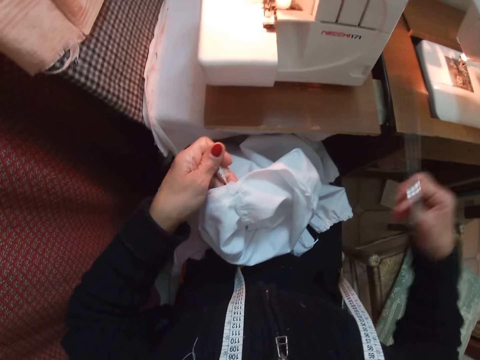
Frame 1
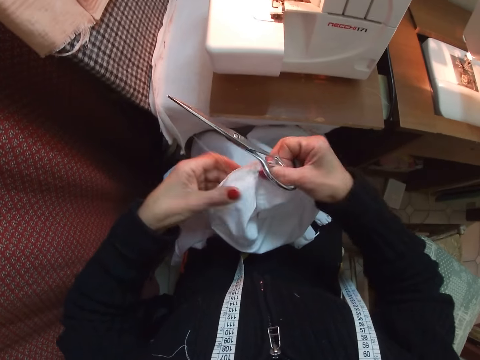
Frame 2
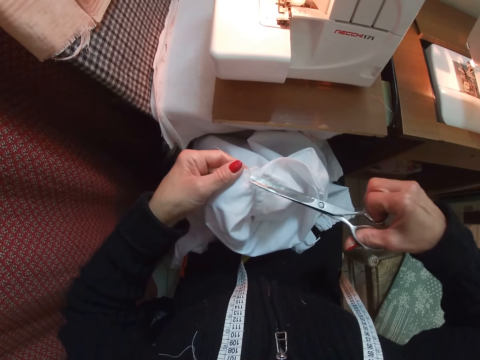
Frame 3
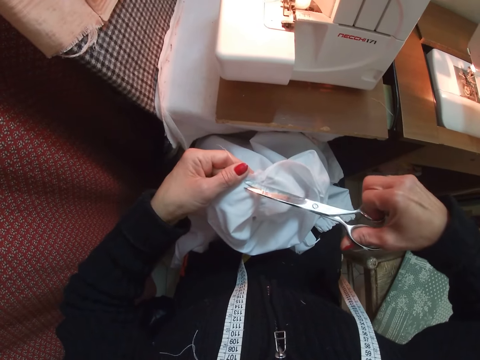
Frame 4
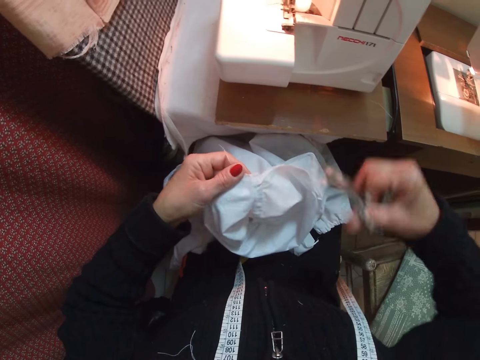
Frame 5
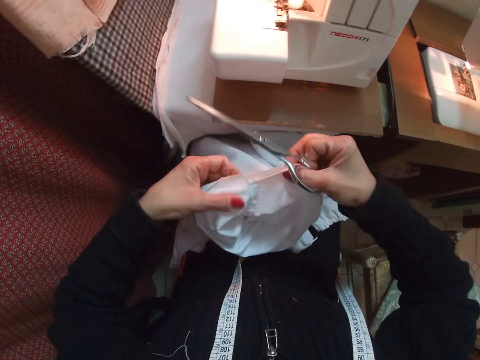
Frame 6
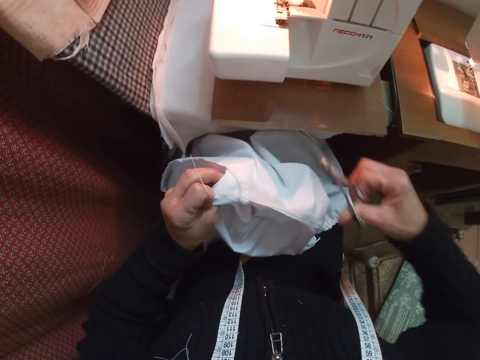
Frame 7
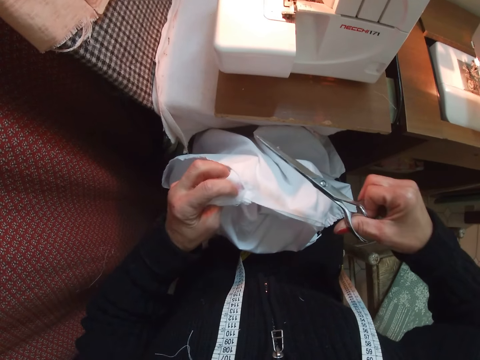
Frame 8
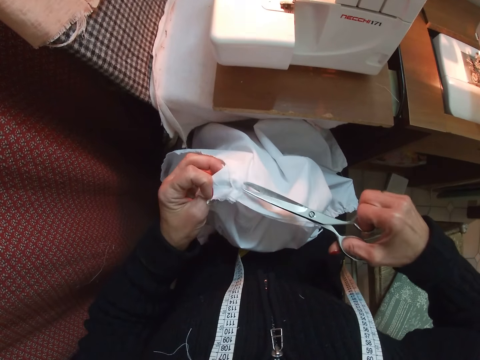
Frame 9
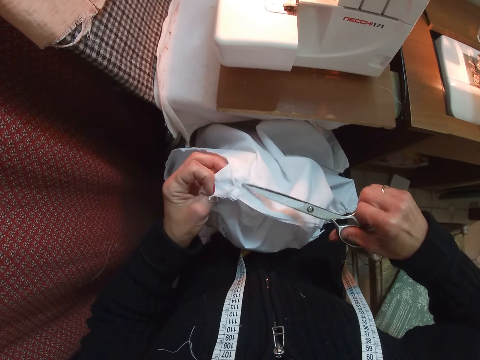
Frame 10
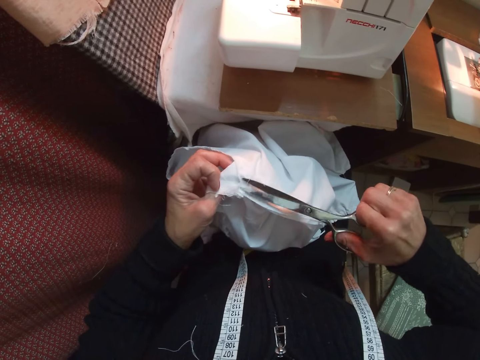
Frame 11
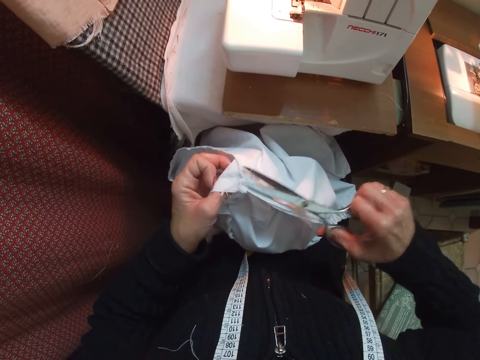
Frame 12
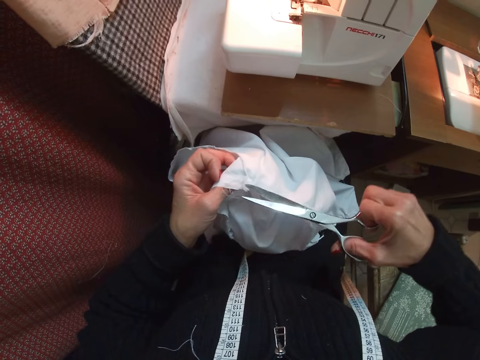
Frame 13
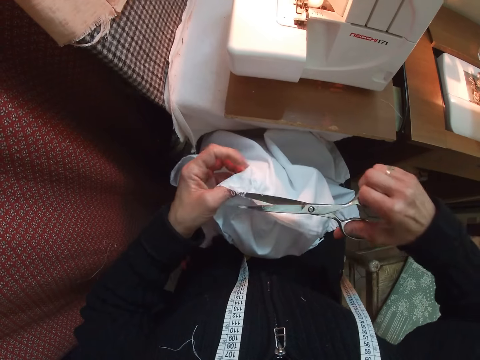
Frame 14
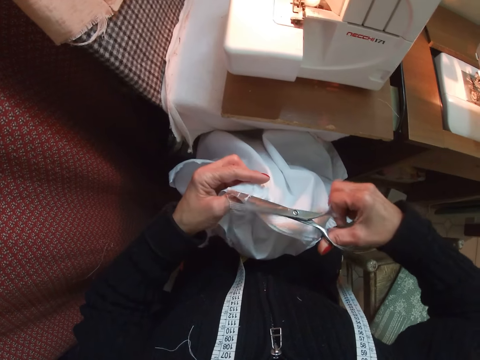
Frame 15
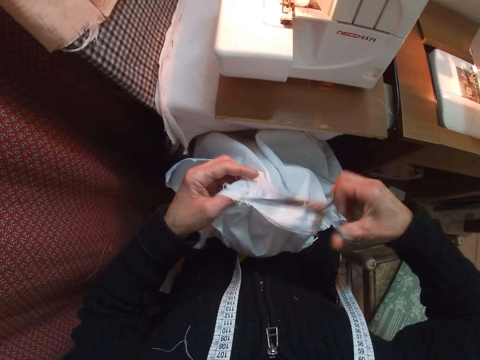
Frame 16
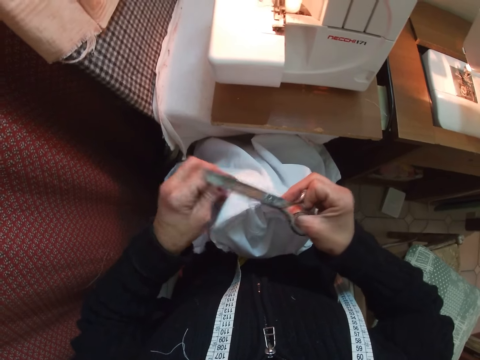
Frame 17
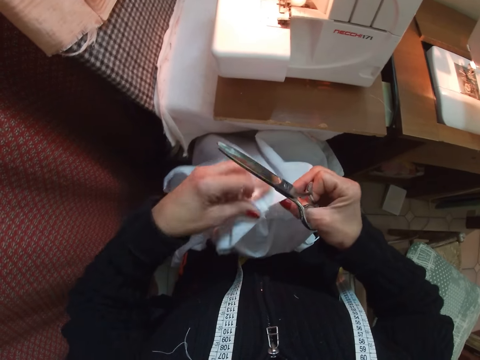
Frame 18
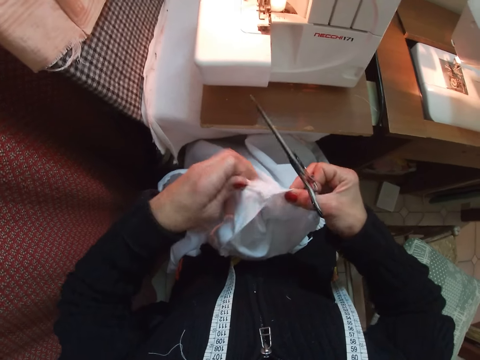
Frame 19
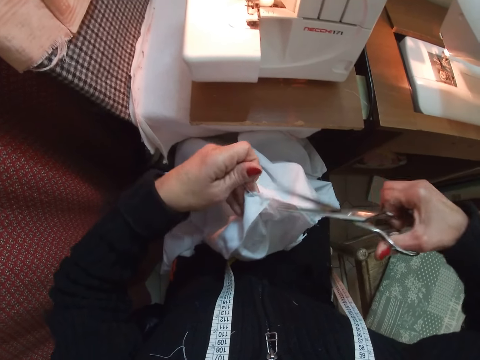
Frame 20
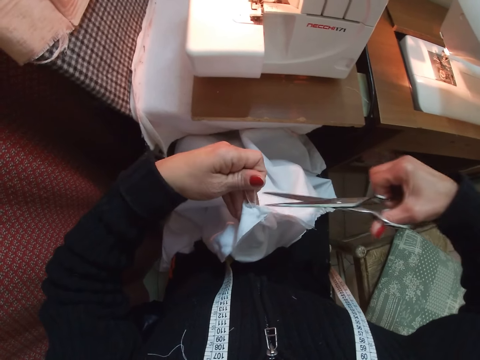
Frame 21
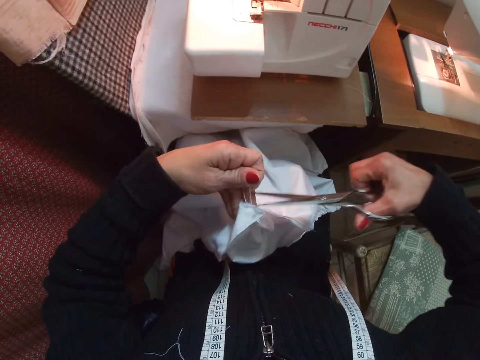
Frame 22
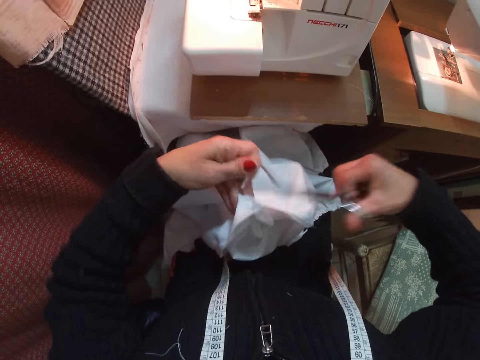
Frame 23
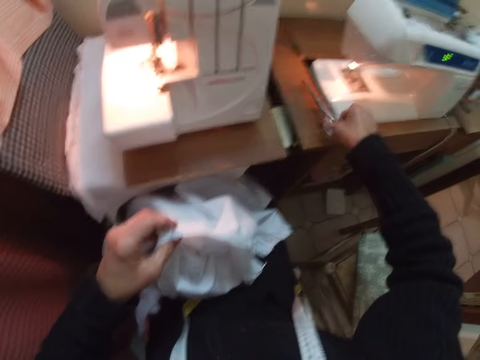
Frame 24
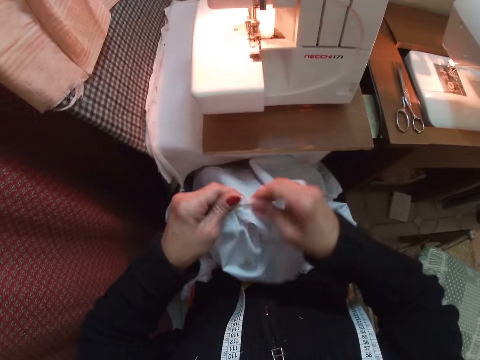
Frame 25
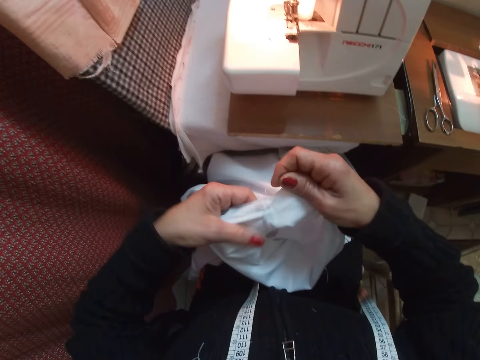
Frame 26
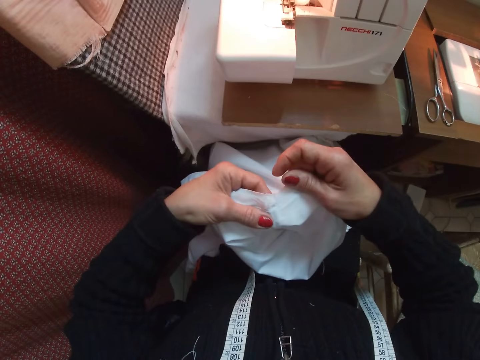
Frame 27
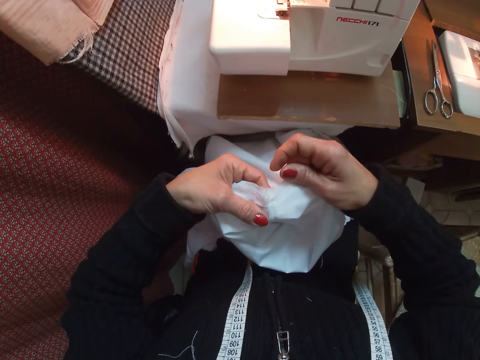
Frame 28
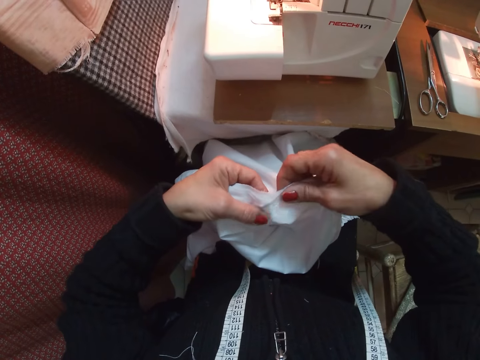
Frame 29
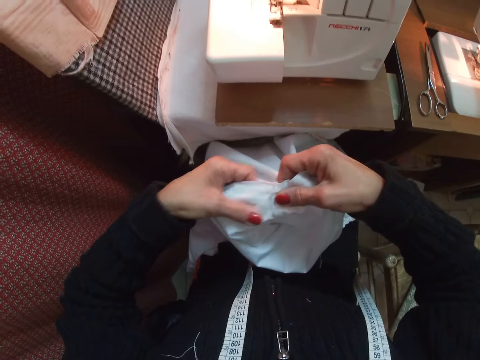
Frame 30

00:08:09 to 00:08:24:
The camera wearer holds out wool from the white cloth. They cut off wool from the white cloth with the scissors. They flip the white cloth. They cut off wool from the white cloth with the scissors. They pick out wool from the white cloth, hold out wool from the white cloth and cut off wool from the white cloth with the scissors. They drop the scissors on the sewing machine table. They examine the white cloth. They turn the garment.

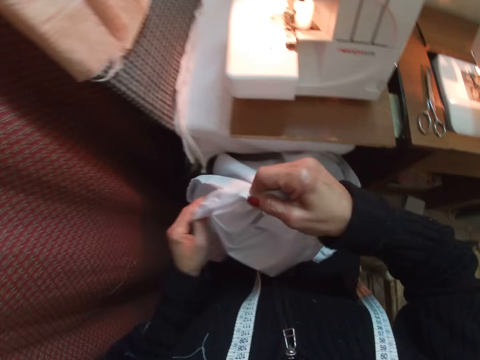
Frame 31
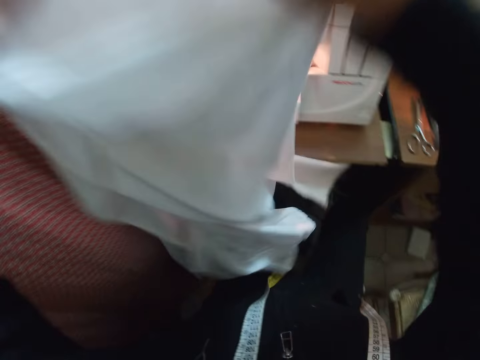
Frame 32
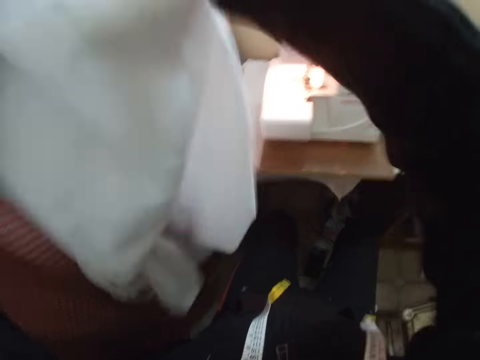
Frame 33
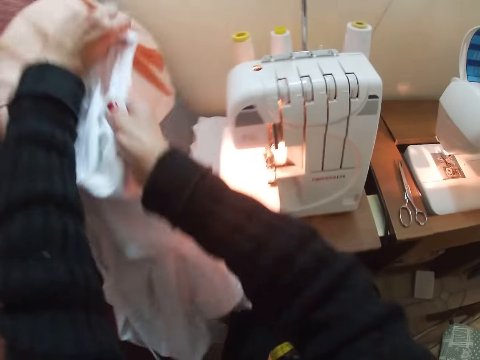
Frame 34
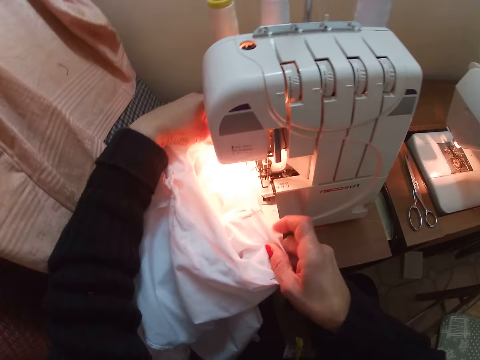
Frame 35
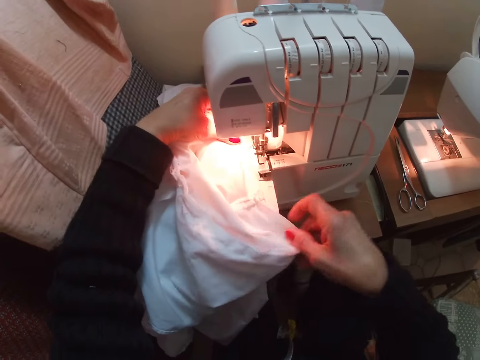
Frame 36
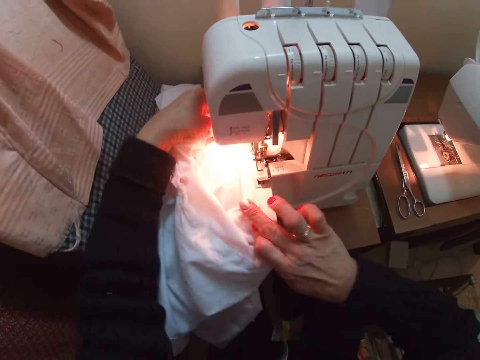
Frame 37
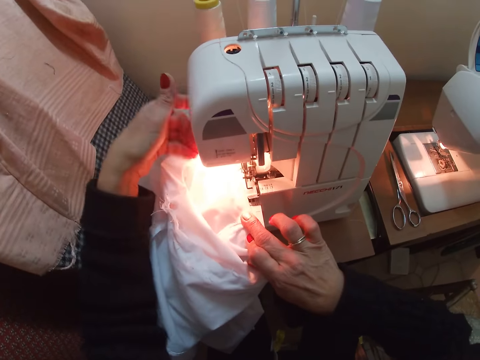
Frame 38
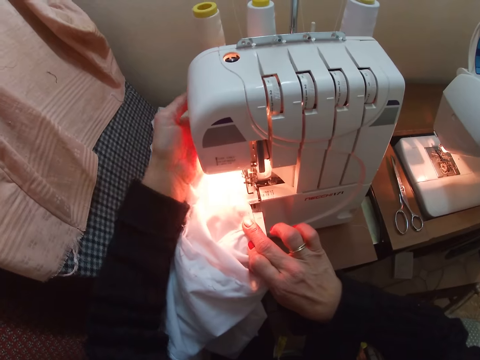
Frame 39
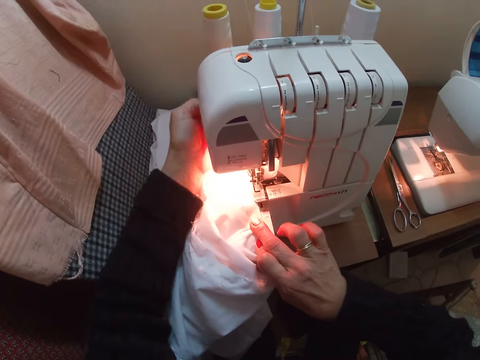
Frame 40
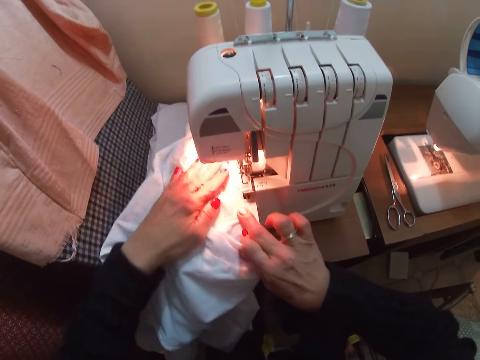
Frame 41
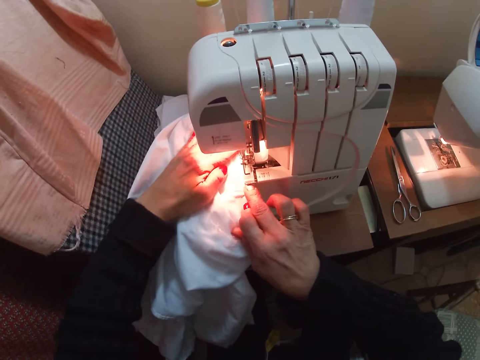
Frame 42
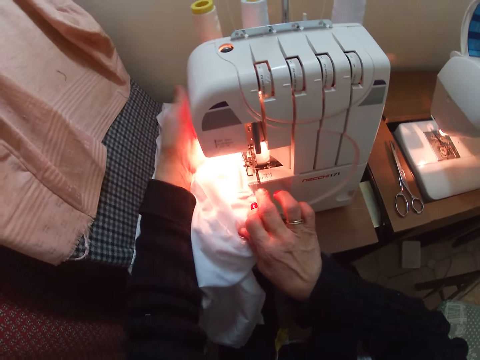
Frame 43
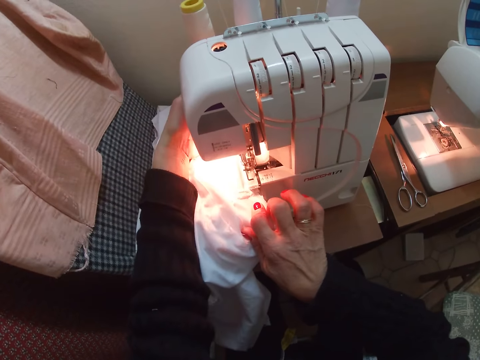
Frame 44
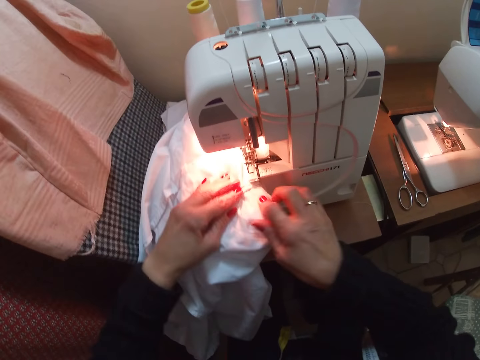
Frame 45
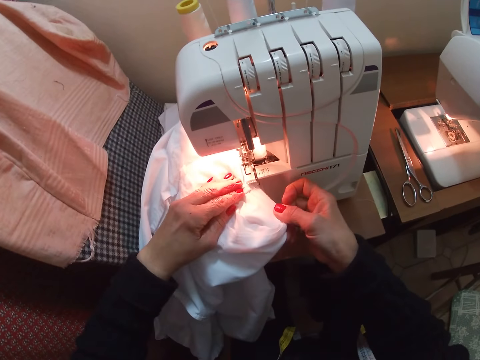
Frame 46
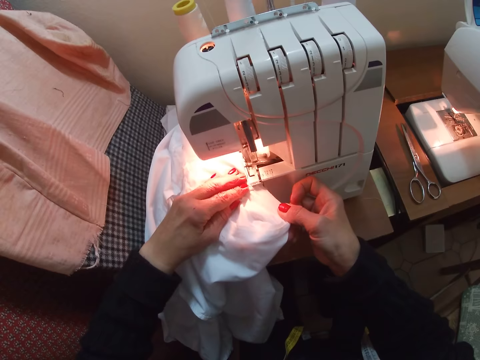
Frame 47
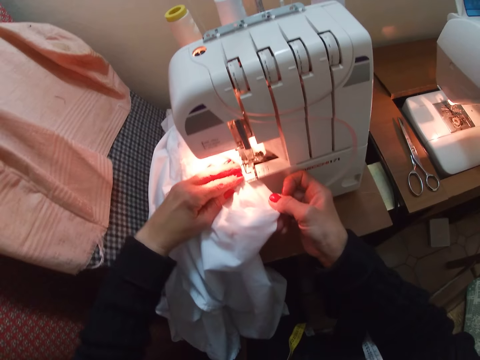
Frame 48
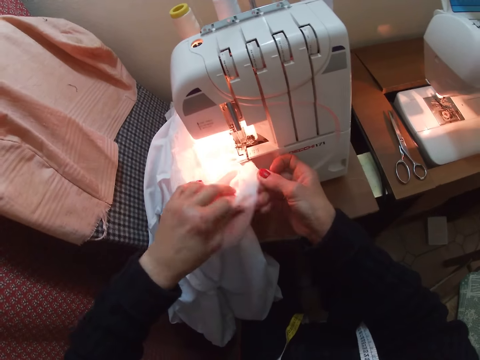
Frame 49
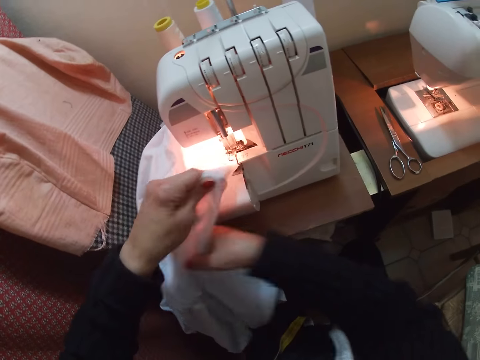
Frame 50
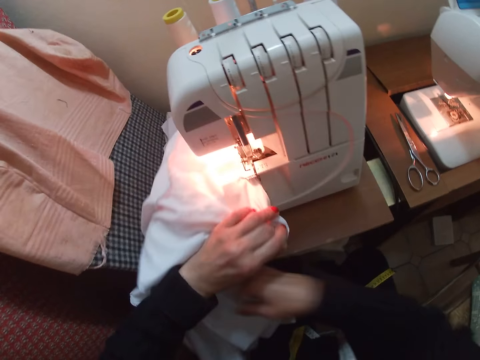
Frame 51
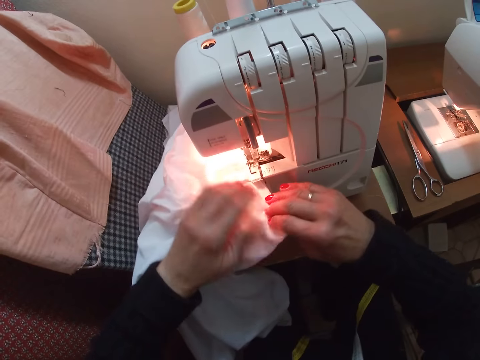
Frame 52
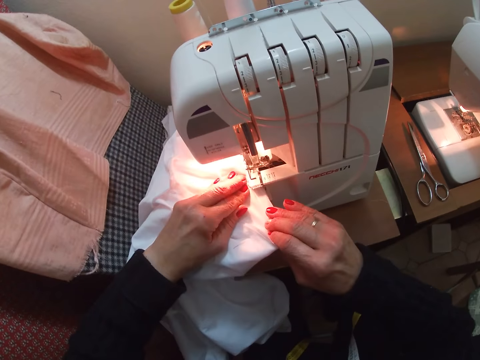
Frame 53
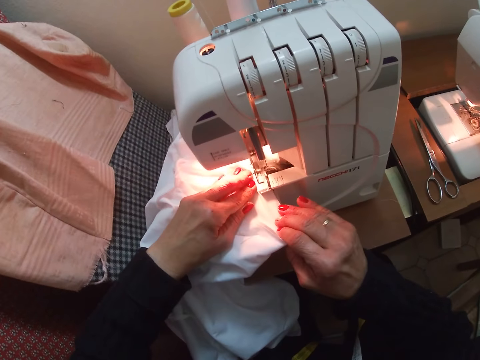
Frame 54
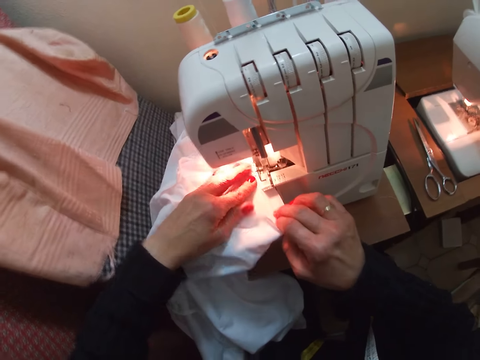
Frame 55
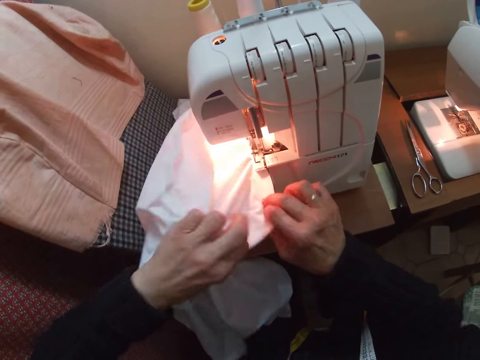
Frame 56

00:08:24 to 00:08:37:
The camera wearer raises the white cloth with both hands. They set the white cloth on the sewing machine. They touch the back of the sewing machine. They adjust the white cloth on the sewing machine. They touch the back of the sewing machine. They adjust the white cloth on the sewing machine. They sew the white cloth with the sewing machine. They adjust the white cloth. They sew the white cloth with the sewing machine. They adjust the white cloth.
